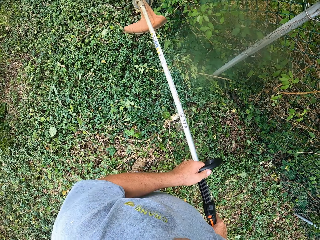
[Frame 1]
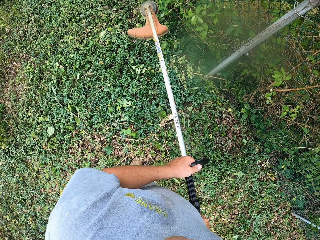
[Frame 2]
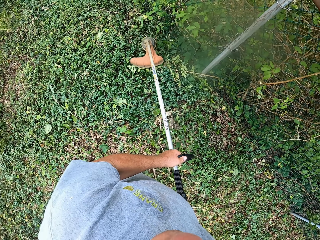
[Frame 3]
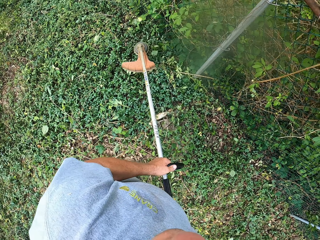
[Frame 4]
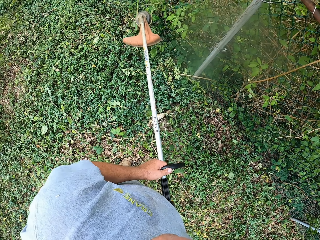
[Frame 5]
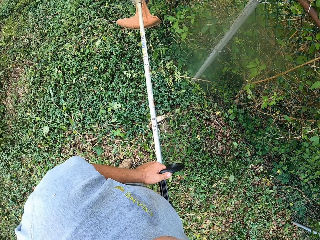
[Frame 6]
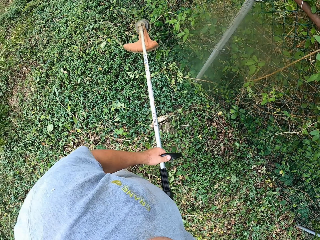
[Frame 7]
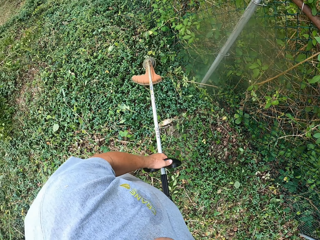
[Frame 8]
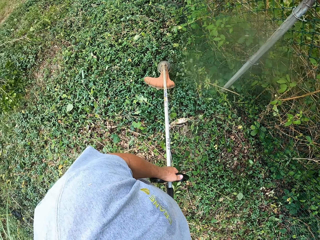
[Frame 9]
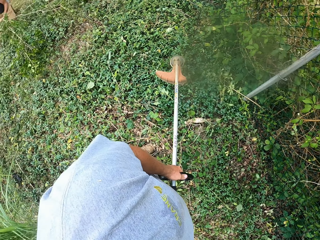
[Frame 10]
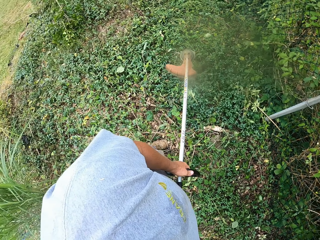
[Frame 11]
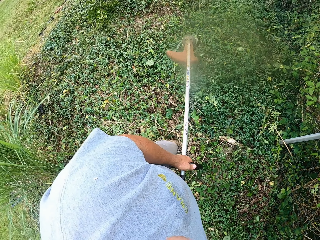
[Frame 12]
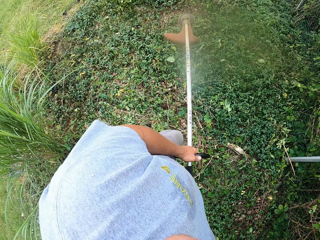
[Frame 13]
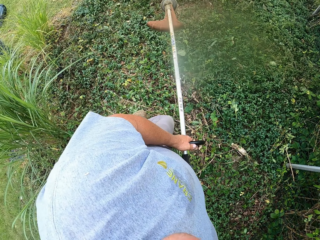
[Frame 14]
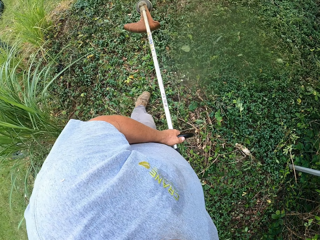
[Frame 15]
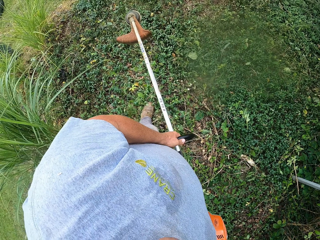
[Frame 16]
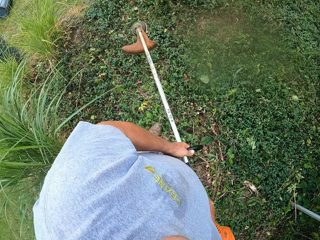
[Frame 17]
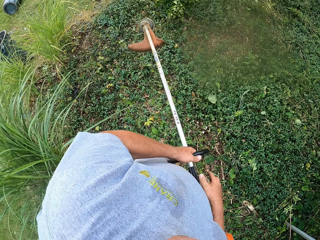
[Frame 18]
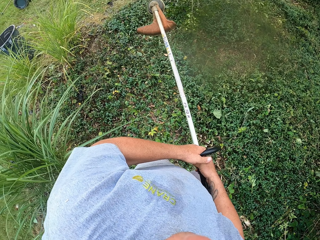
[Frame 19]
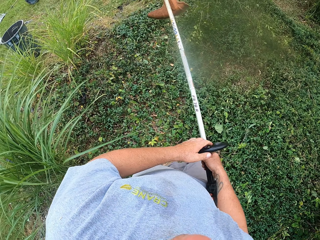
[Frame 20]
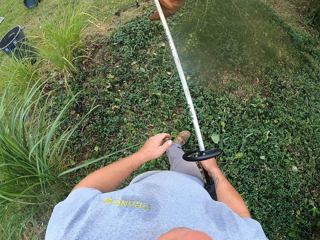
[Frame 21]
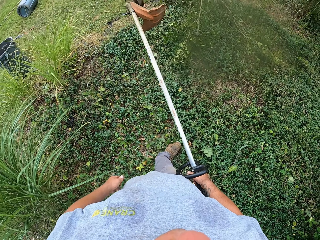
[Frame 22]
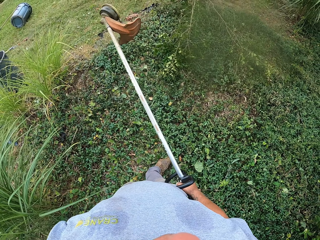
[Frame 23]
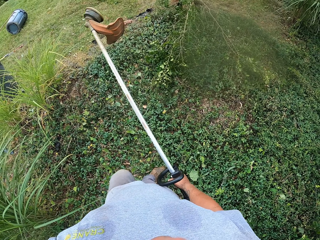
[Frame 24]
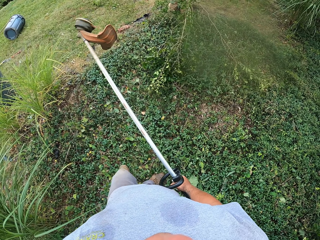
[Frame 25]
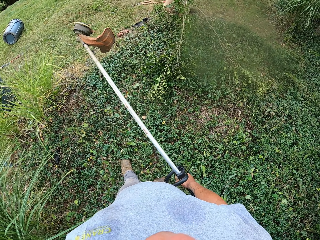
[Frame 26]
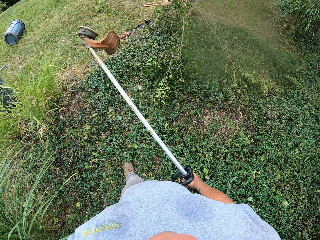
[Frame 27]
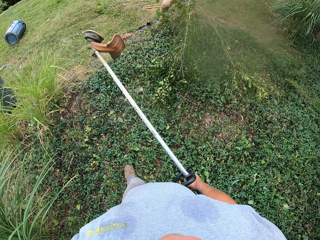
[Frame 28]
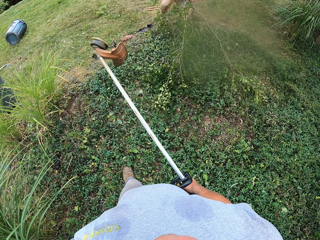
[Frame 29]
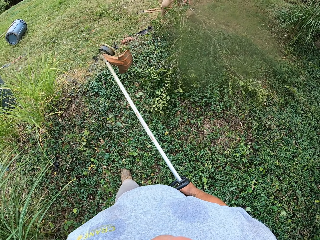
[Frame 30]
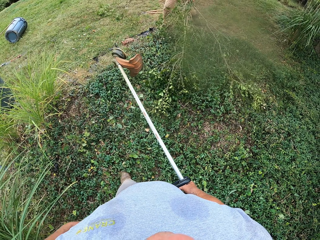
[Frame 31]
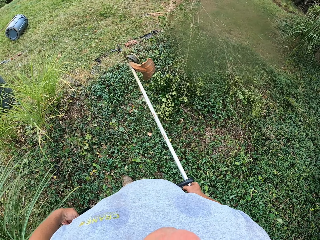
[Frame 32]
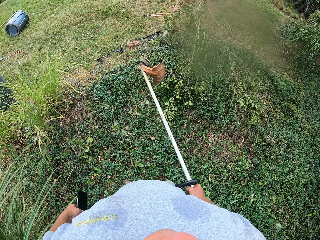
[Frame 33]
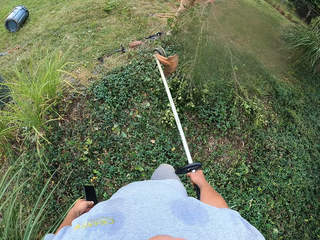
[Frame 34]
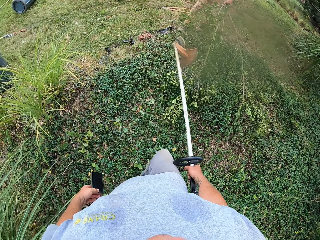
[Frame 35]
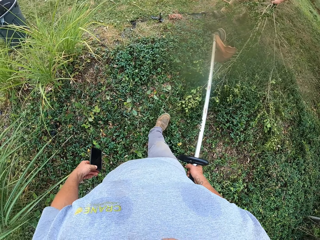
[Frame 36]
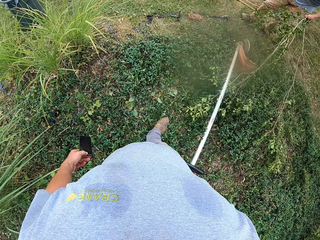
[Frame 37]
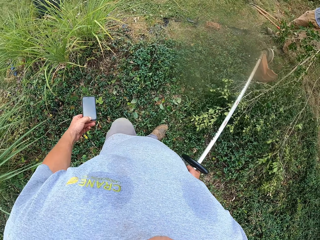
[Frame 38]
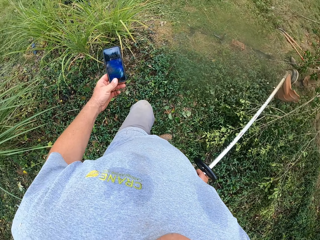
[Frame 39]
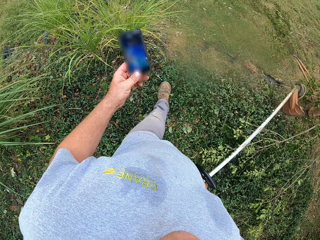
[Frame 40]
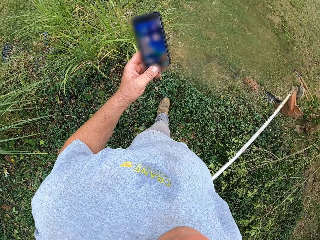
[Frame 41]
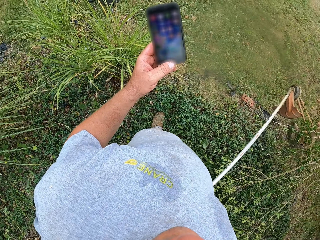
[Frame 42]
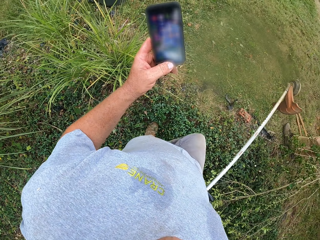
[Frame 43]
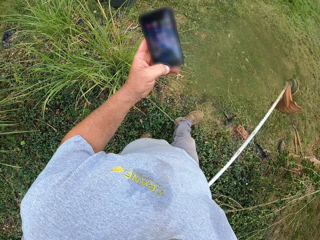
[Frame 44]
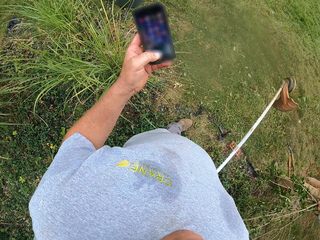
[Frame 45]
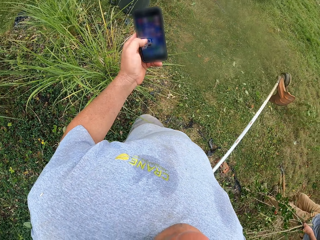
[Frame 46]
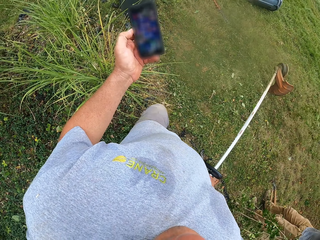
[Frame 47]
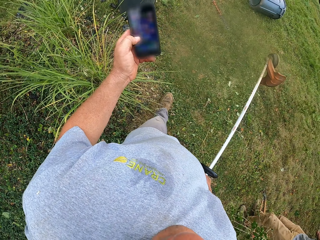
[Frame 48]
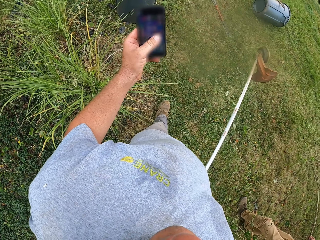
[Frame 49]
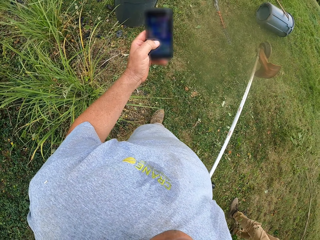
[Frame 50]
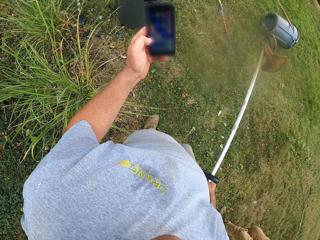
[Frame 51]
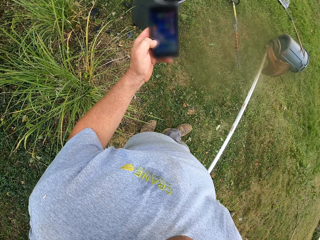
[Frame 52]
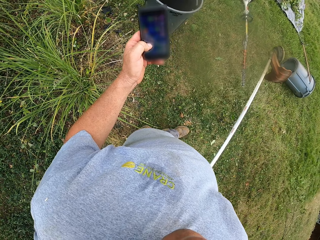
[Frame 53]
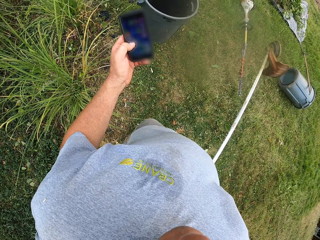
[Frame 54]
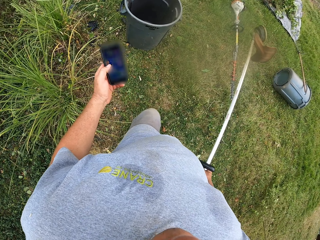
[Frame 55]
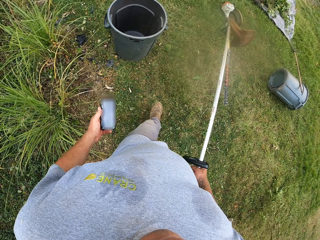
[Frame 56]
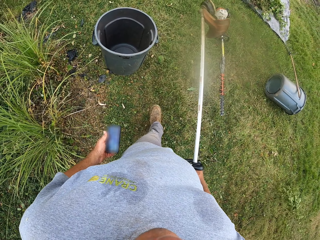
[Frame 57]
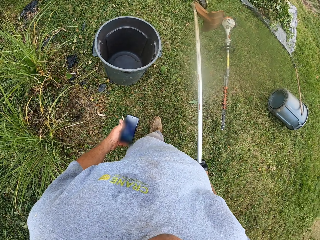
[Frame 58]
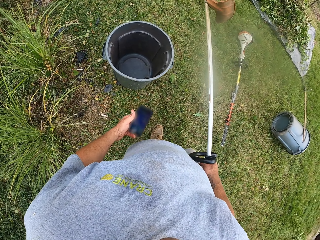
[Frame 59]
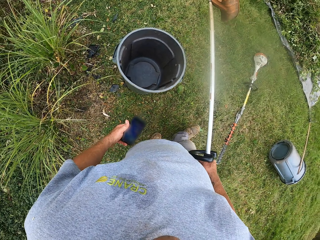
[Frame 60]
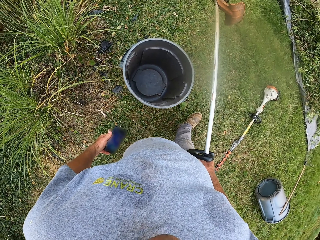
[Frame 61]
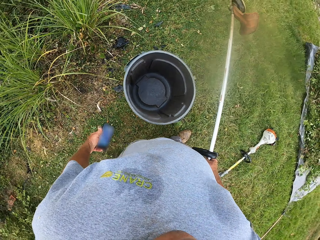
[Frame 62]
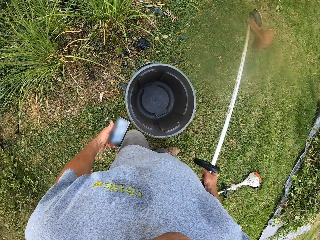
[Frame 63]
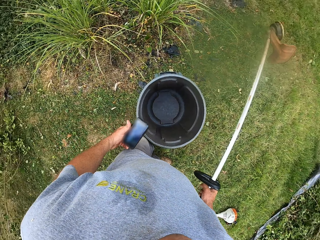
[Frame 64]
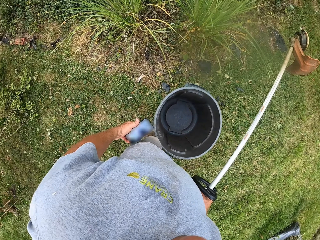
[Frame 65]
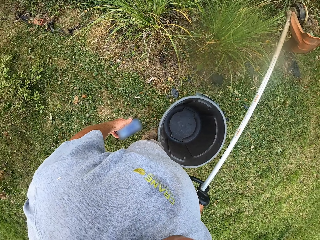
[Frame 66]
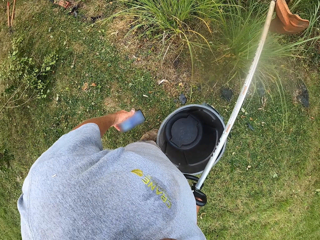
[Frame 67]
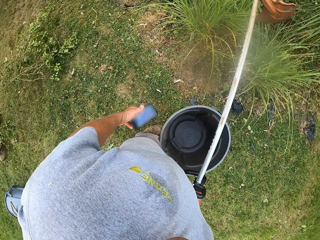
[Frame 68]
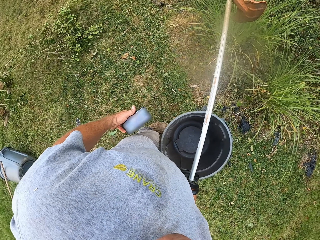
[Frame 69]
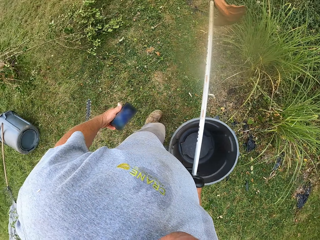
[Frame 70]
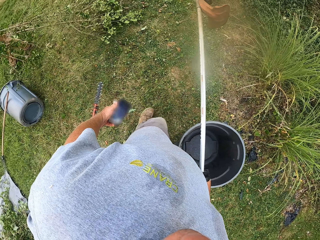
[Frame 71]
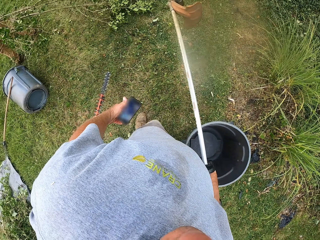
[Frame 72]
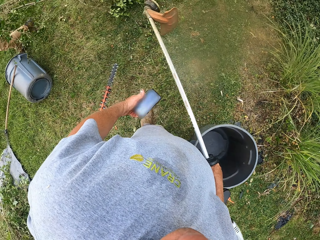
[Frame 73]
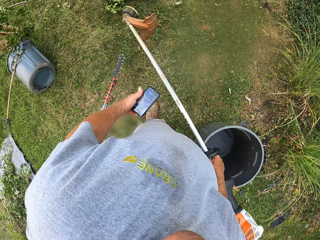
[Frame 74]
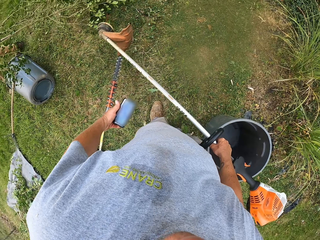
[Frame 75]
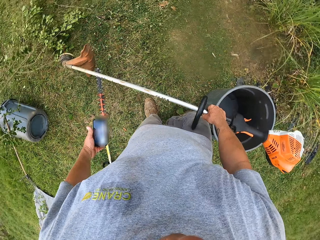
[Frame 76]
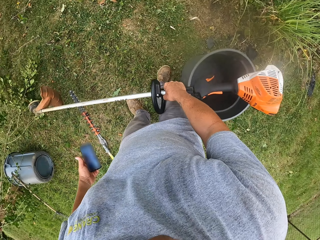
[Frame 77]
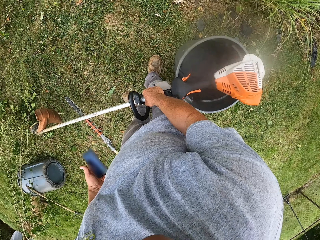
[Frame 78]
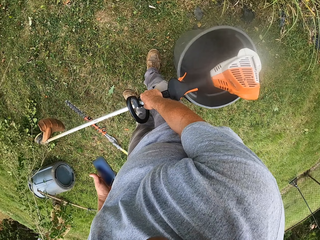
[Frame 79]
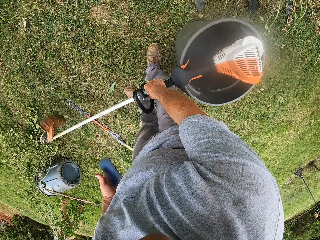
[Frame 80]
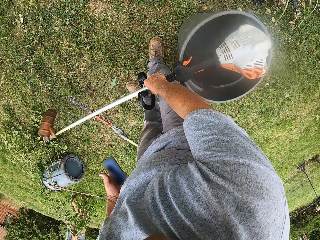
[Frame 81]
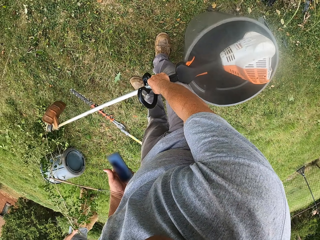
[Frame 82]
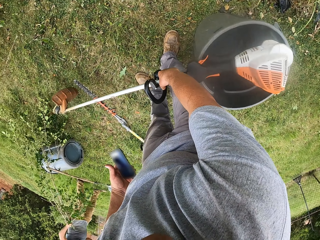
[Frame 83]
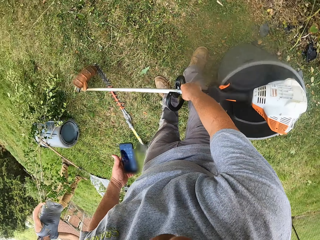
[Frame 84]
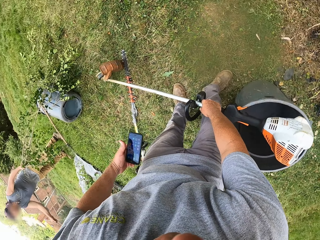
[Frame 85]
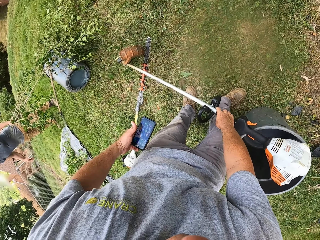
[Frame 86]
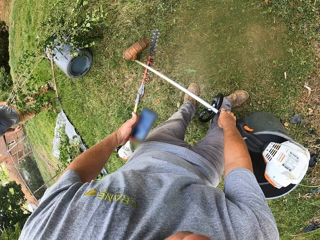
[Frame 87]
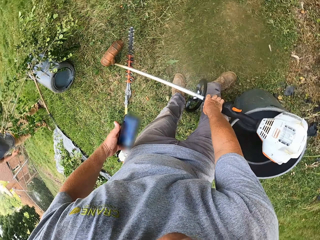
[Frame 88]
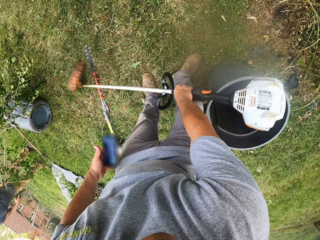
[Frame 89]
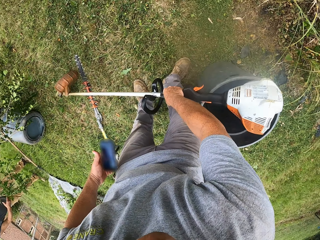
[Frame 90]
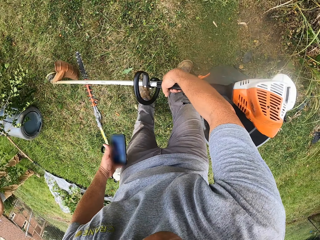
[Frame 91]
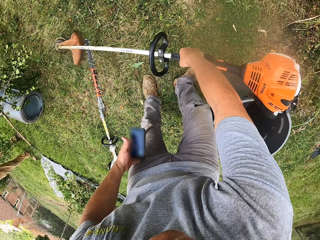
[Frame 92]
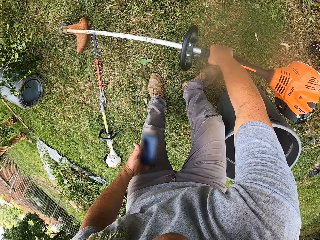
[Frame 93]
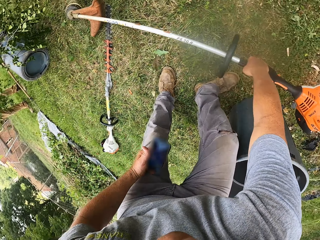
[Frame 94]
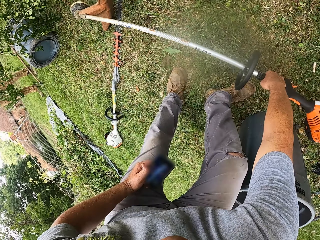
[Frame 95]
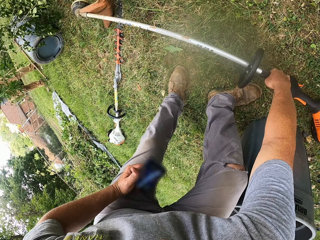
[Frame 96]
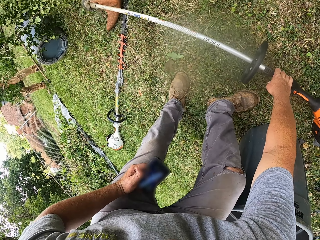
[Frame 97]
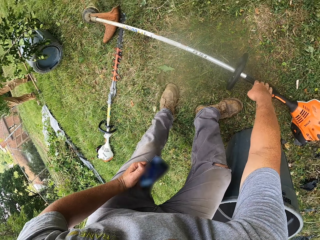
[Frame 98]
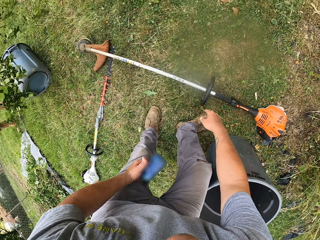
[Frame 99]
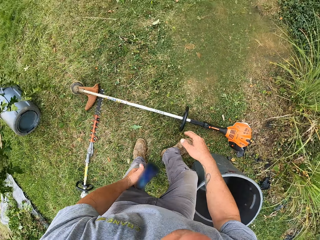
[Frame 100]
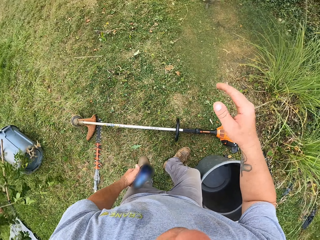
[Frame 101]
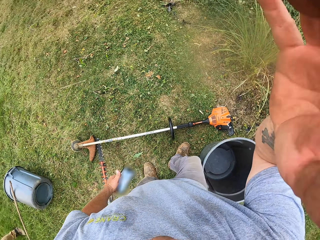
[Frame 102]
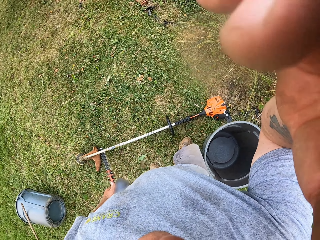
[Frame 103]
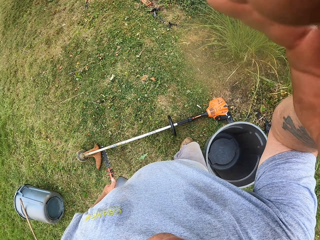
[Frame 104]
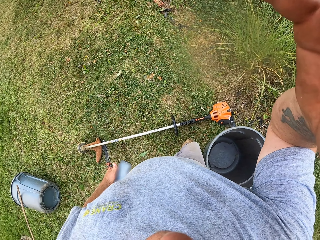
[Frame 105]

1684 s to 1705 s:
The camera wearer walks on the grass. He lifts the lawn mower. He holds the grass cutter with his left hand. He removes the phone from his pocket. He walks on the grass. He operates the phone. He walks on the grass. He looks around. He places the grass cutter on the grass. He interacts with a person.
